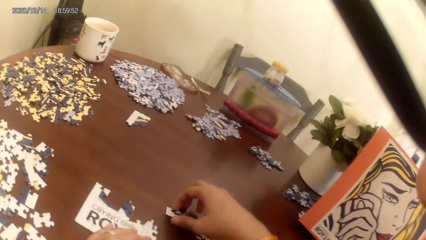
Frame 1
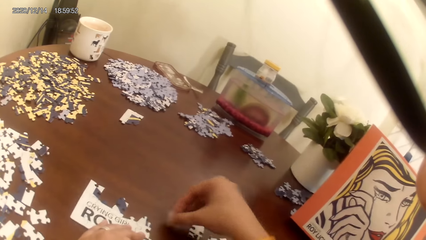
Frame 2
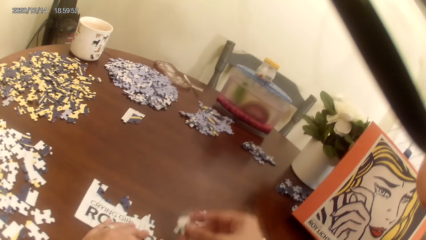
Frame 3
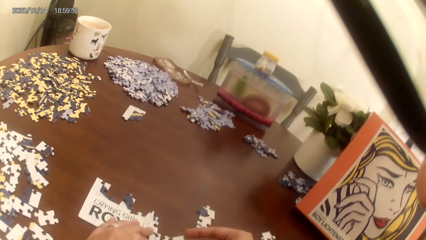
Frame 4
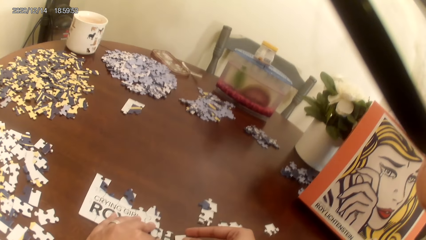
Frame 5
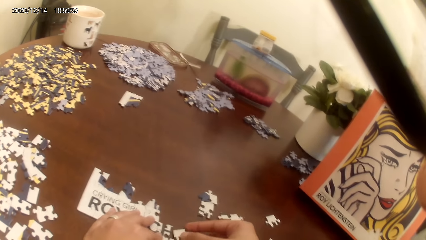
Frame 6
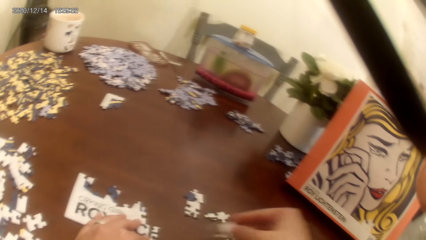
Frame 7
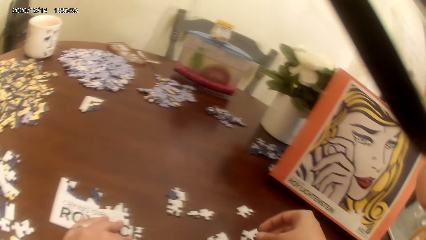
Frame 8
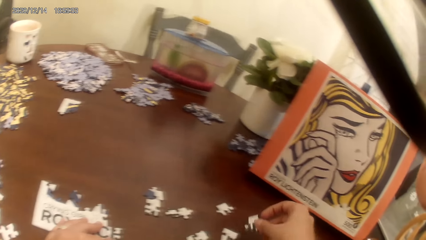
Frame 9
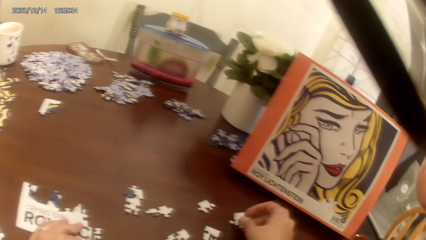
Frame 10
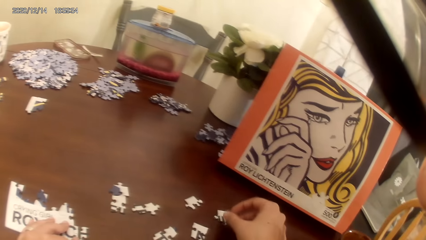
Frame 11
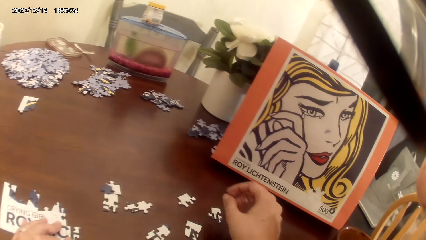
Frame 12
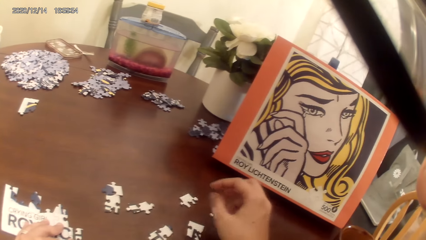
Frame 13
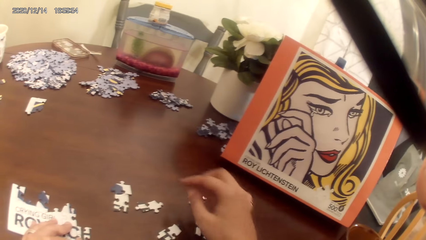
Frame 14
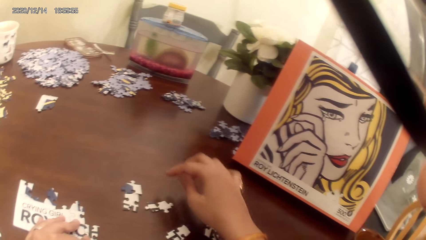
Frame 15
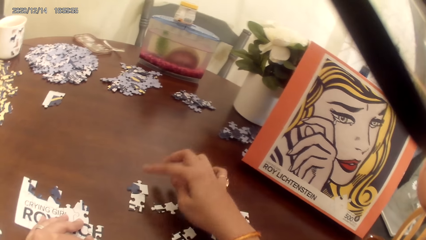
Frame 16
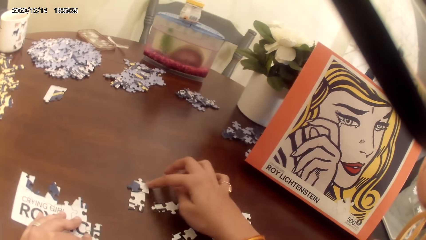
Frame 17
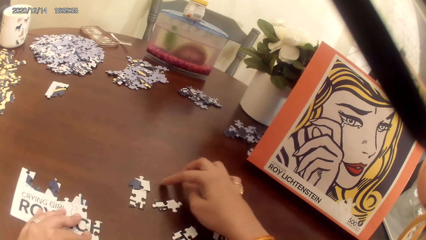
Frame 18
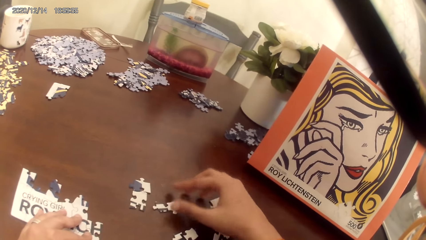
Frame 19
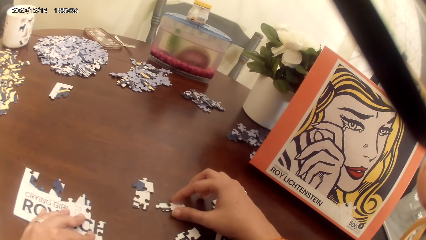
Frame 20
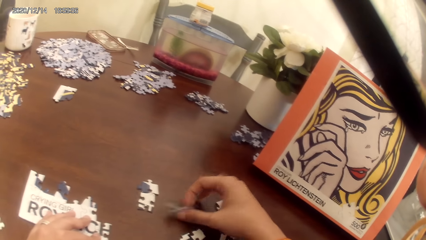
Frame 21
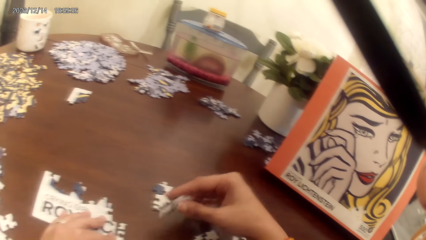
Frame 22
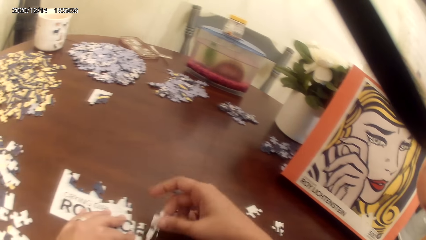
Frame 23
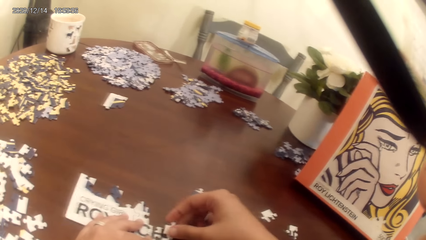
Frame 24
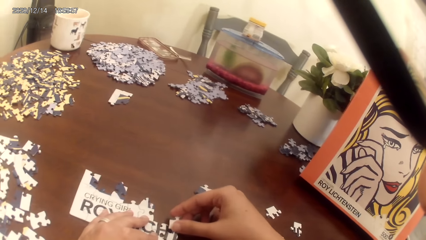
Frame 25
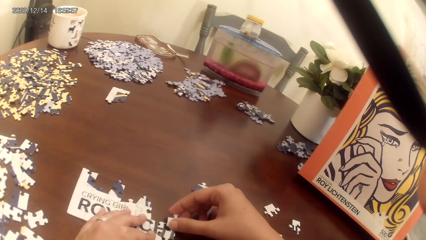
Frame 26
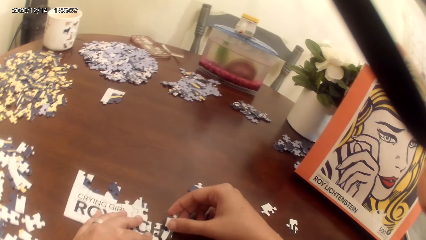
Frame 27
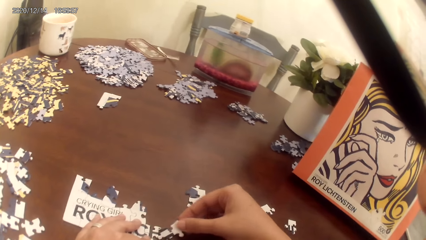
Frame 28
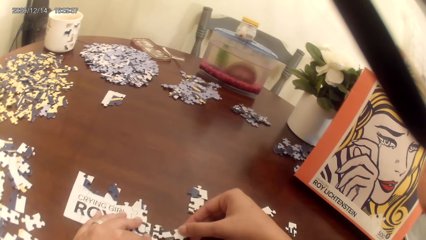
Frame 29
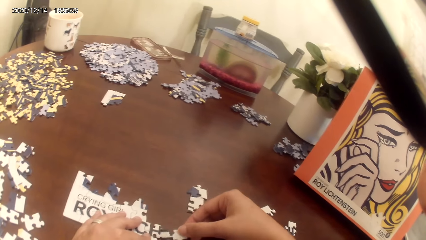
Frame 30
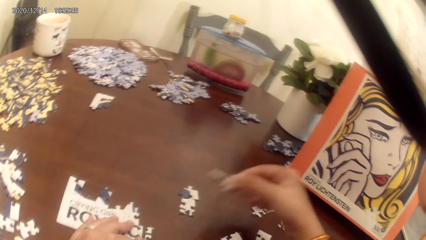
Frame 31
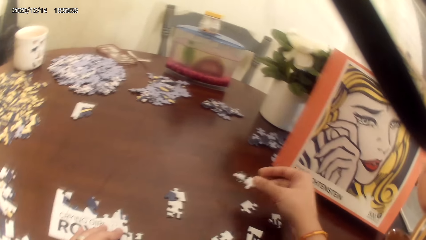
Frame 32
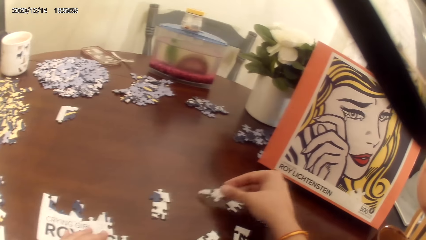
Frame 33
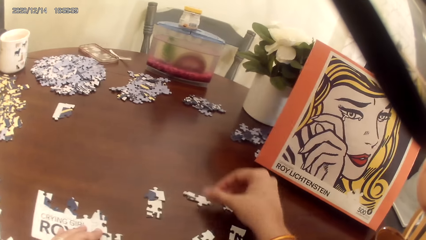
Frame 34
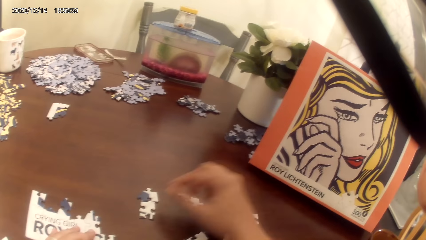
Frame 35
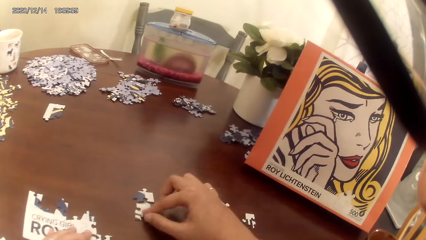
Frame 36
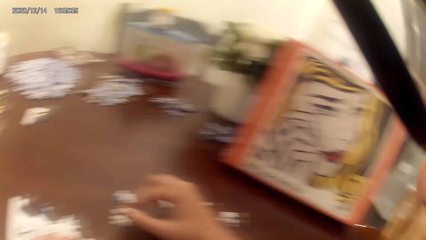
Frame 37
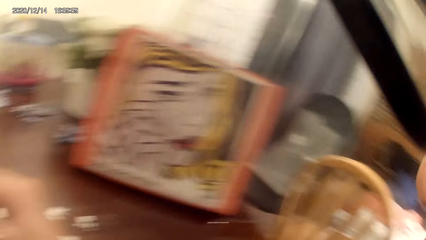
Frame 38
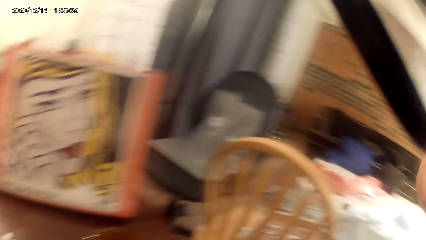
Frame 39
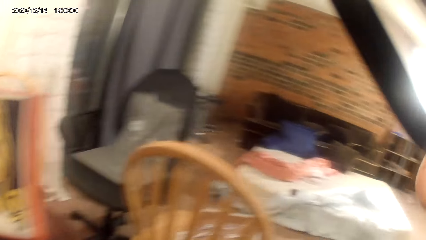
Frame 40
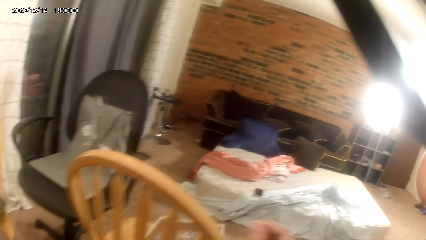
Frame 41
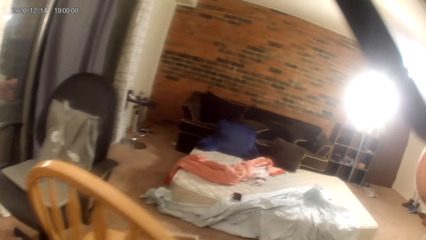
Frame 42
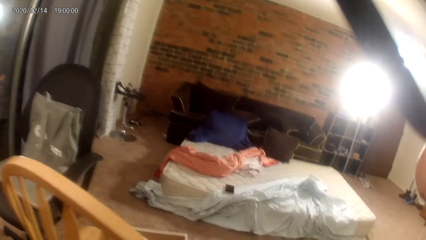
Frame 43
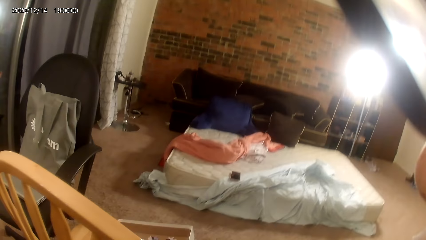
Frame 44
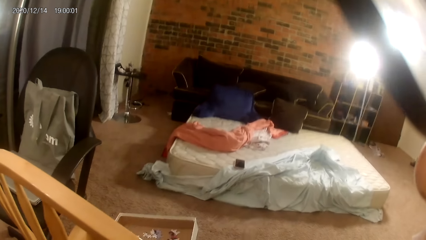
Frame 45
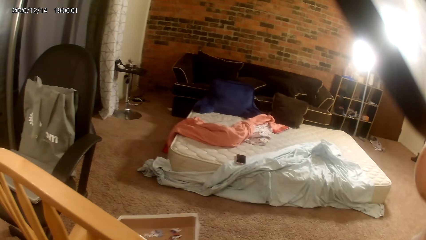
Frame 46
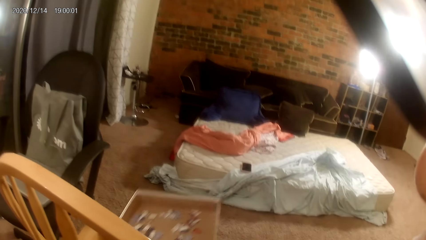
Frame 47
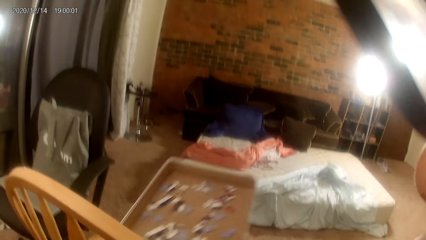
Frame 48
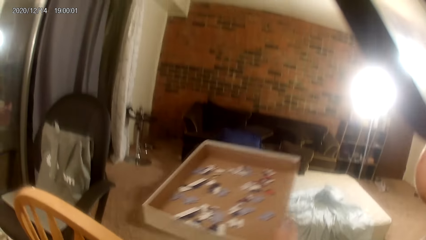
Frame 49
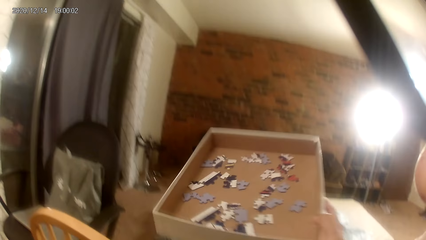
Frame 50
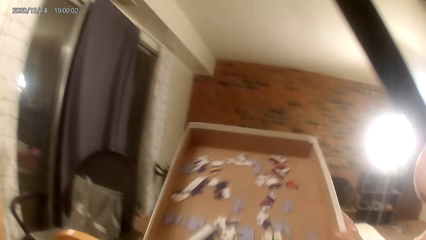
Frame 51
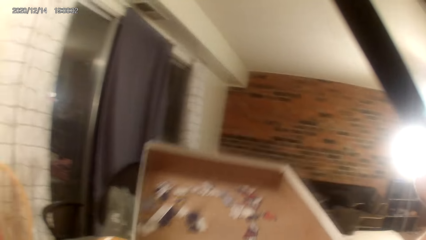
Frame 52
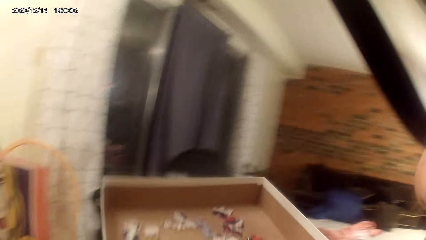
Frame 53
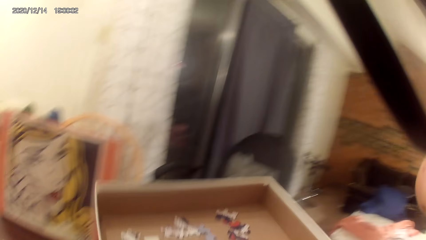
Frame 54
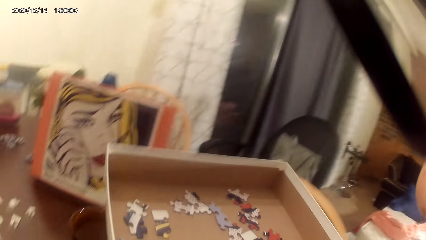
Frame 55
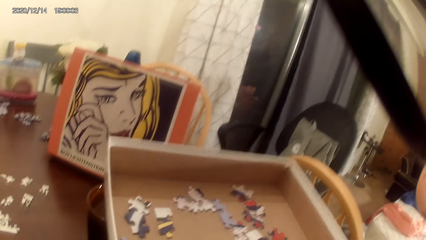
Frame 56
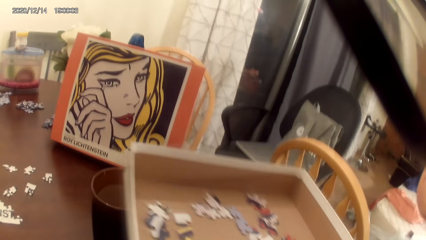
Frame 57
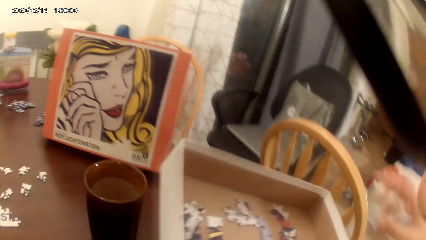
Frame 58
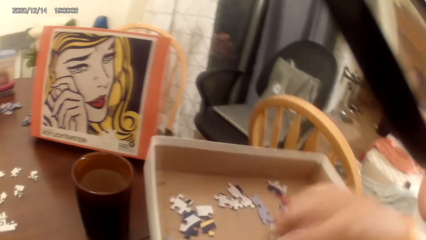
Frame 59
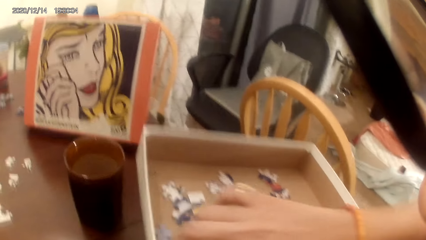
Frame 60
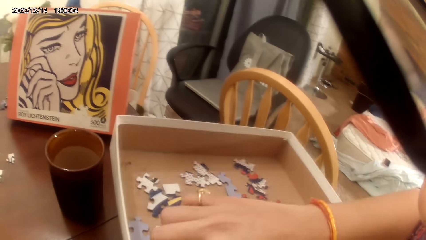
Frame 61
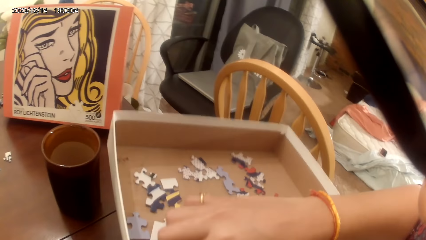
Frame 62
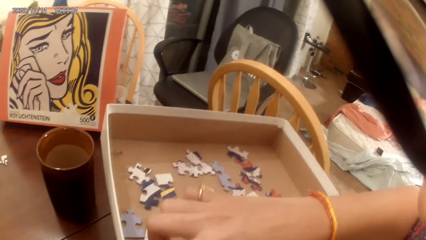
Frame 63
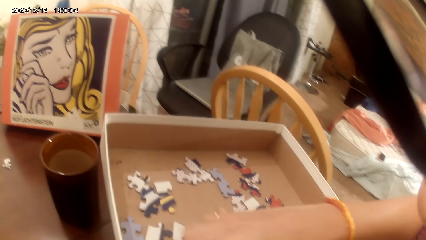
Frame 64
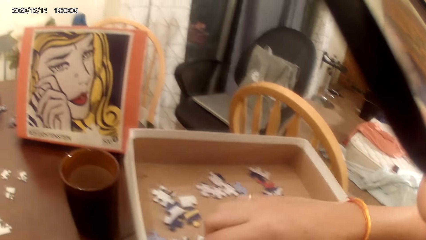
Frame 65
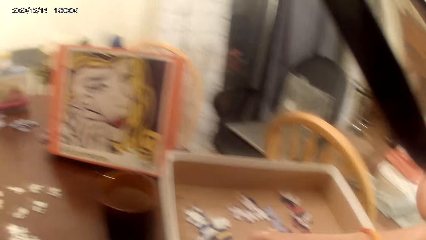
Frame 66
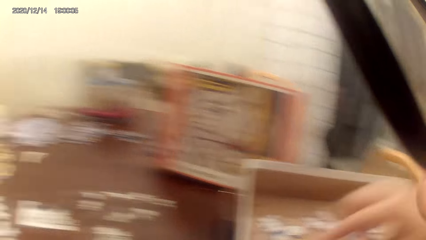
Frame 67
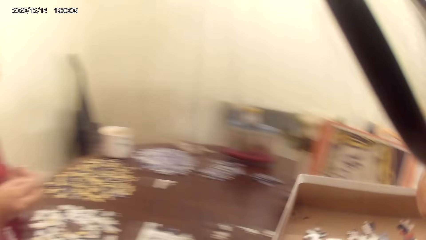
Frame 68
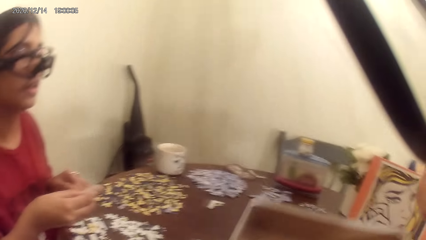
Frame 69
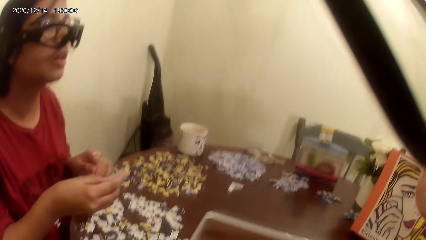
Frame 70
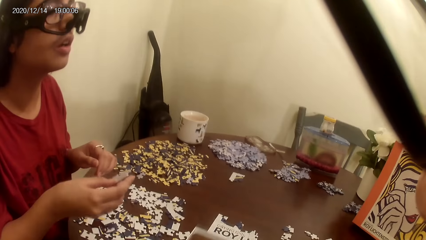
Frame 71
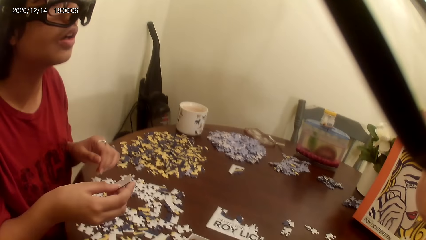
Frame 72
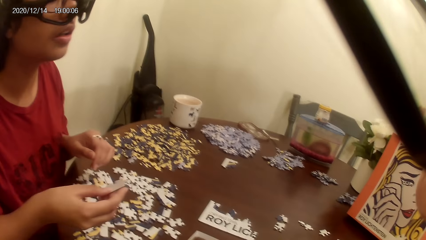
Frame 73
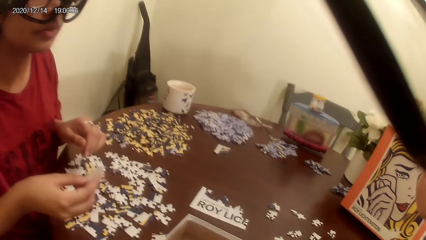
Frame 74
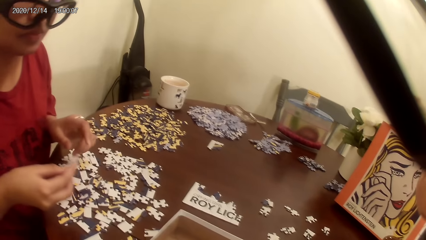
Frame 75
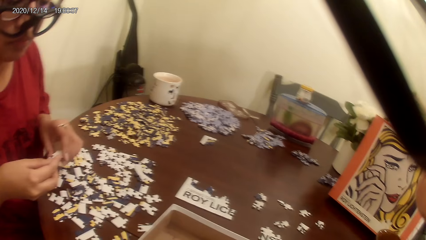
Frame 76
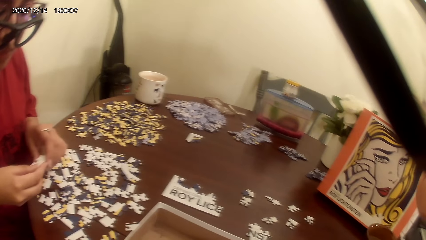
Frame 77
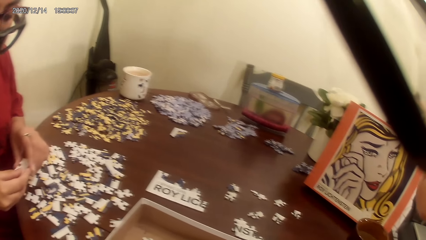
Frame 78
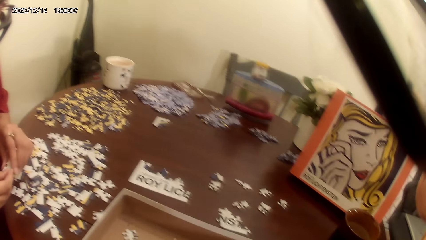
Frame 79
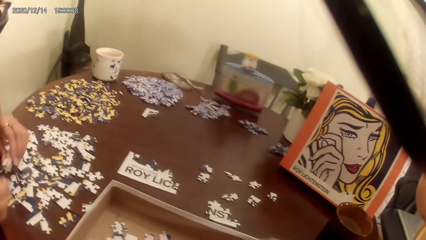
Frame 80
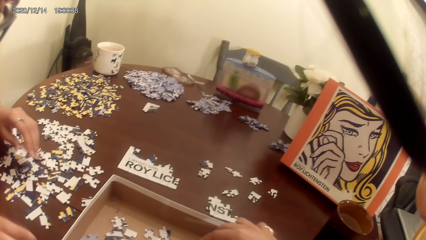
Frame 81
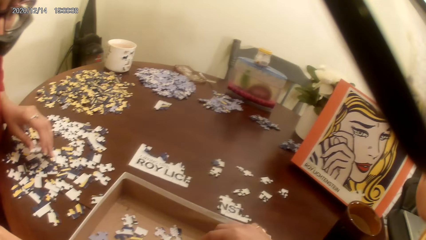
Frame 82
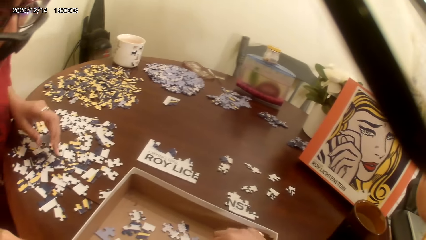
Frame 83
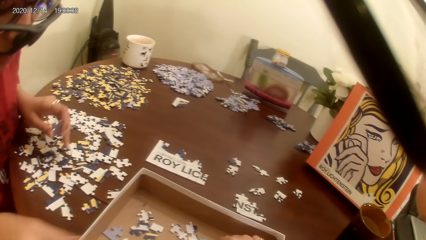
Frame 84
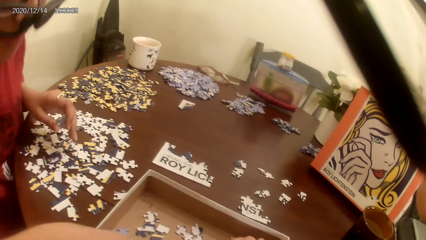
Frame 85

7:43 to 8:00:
The camera wearer plays the game. They act on the music from a radio. They look around. They pick up a cards box. A person talks to the camera wearer.
